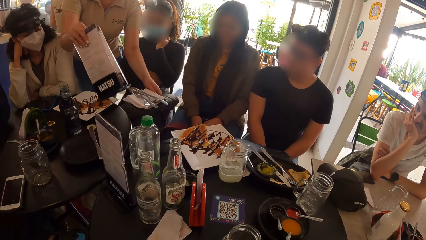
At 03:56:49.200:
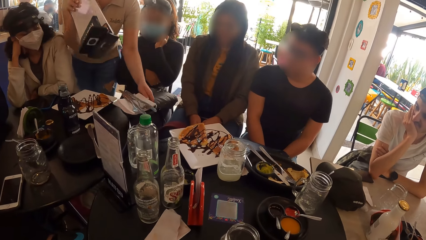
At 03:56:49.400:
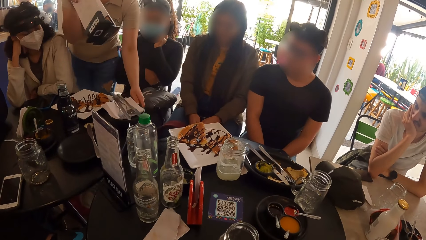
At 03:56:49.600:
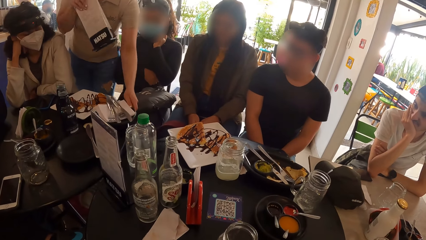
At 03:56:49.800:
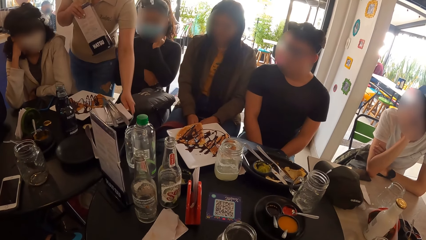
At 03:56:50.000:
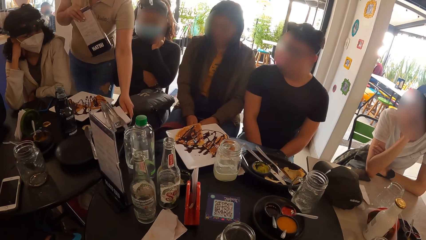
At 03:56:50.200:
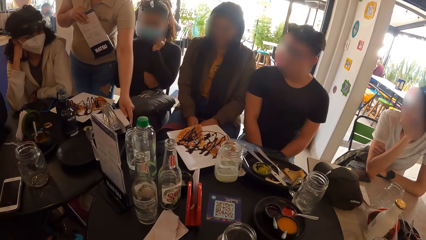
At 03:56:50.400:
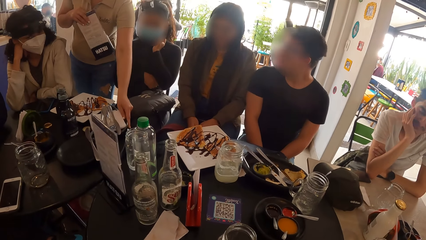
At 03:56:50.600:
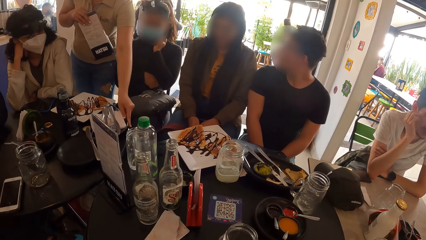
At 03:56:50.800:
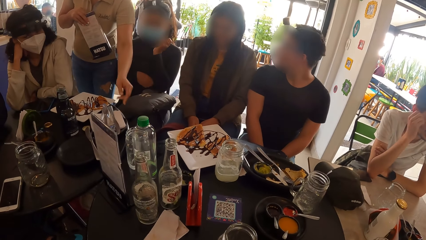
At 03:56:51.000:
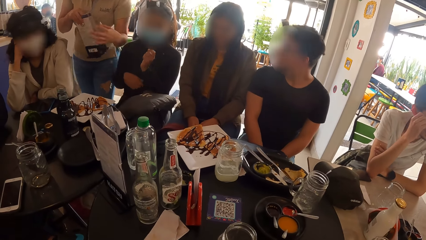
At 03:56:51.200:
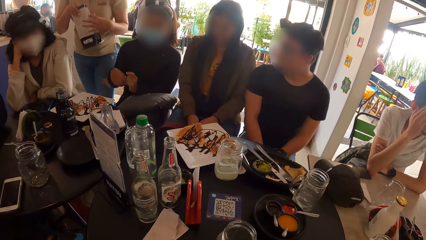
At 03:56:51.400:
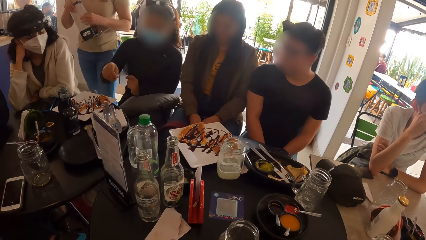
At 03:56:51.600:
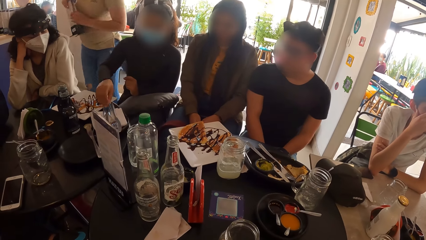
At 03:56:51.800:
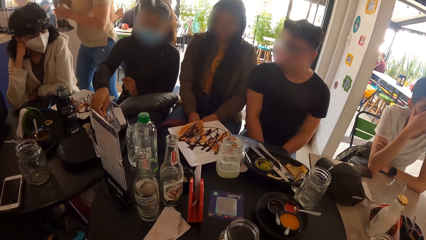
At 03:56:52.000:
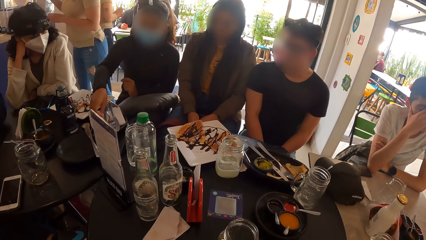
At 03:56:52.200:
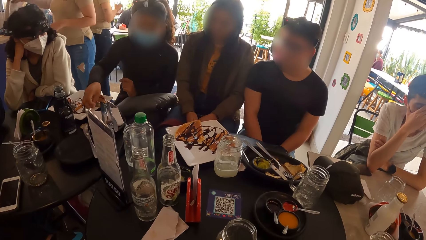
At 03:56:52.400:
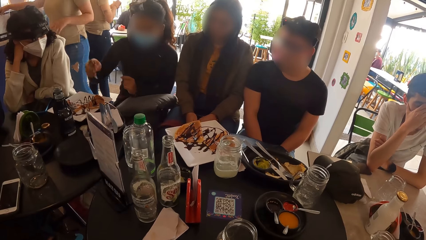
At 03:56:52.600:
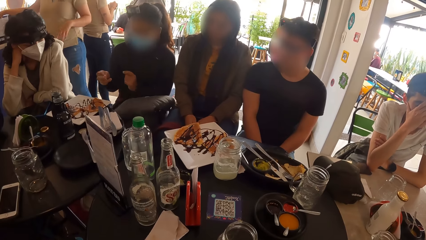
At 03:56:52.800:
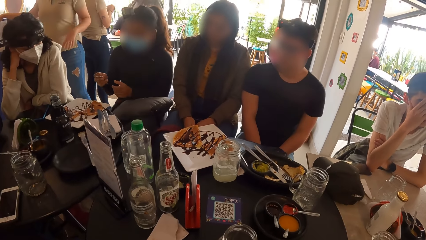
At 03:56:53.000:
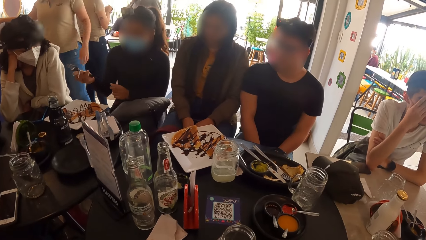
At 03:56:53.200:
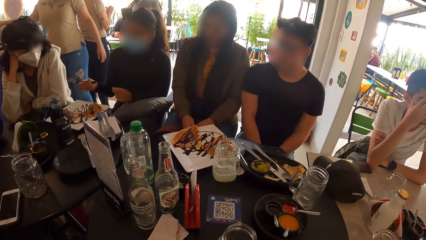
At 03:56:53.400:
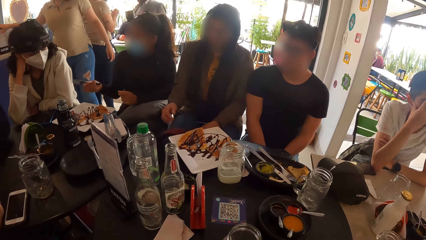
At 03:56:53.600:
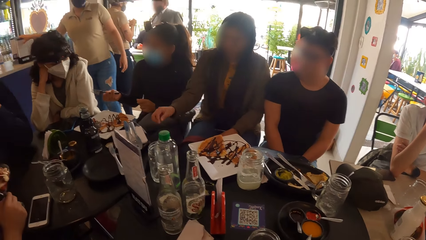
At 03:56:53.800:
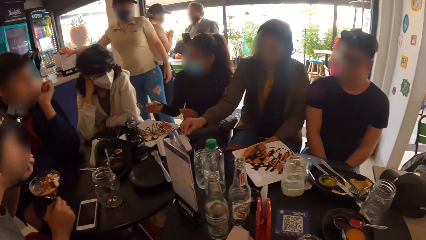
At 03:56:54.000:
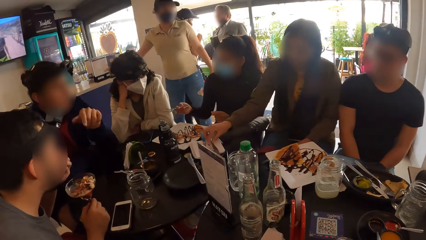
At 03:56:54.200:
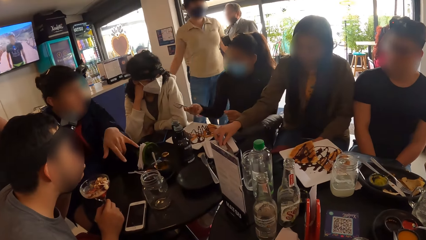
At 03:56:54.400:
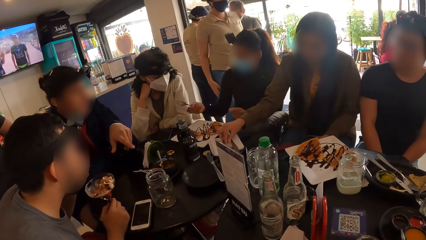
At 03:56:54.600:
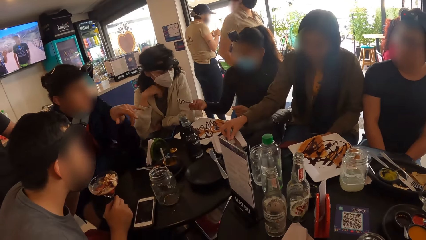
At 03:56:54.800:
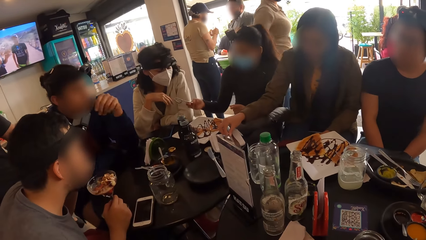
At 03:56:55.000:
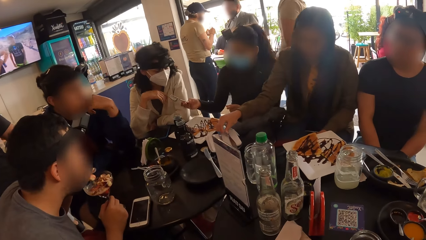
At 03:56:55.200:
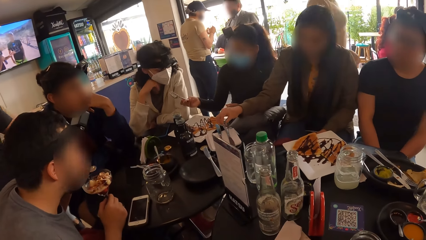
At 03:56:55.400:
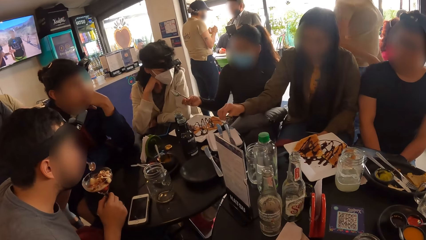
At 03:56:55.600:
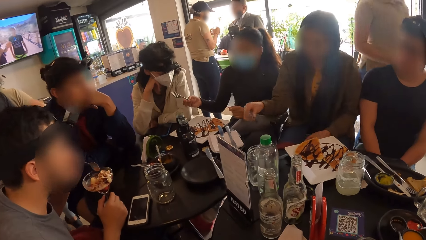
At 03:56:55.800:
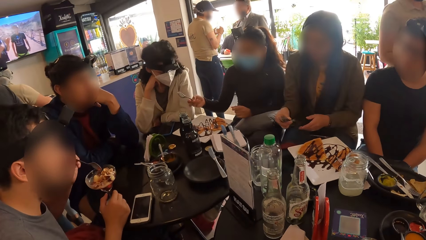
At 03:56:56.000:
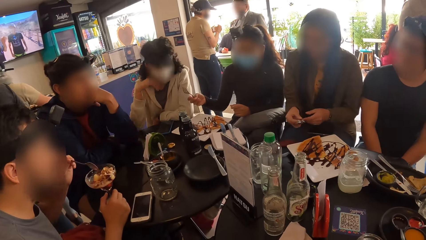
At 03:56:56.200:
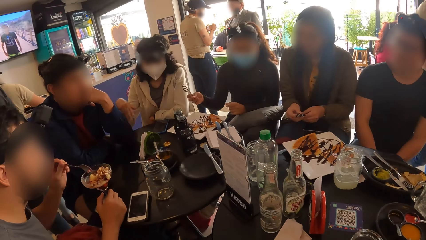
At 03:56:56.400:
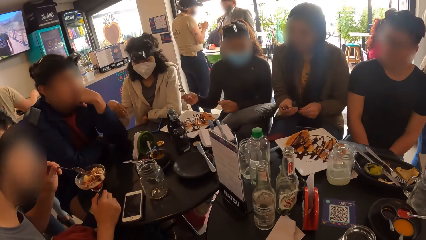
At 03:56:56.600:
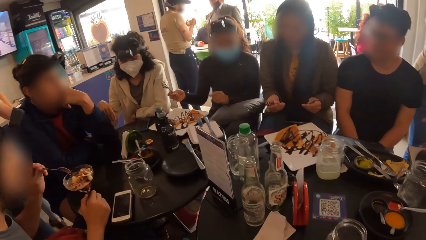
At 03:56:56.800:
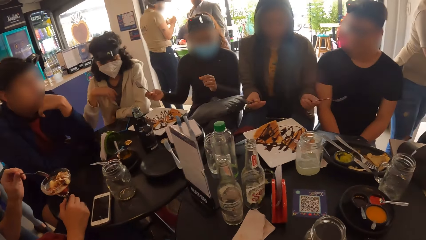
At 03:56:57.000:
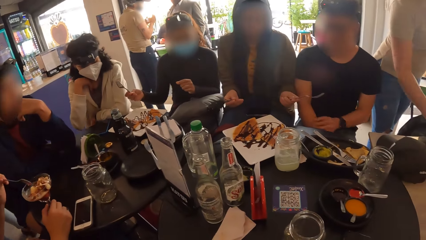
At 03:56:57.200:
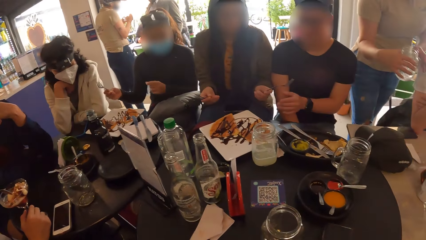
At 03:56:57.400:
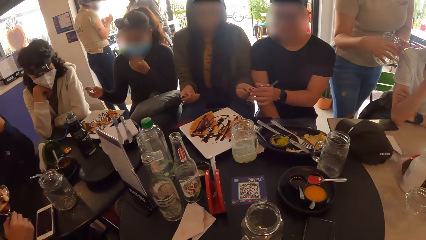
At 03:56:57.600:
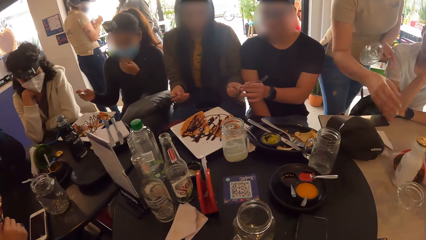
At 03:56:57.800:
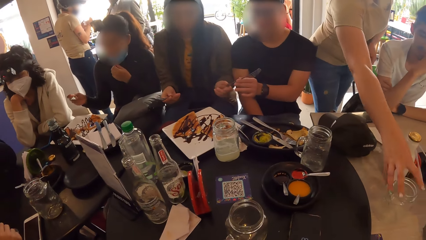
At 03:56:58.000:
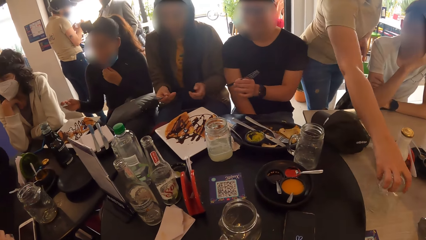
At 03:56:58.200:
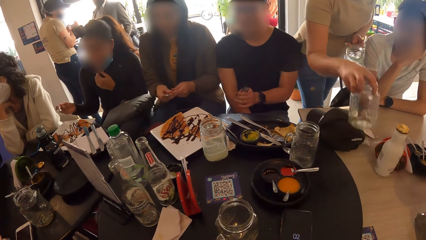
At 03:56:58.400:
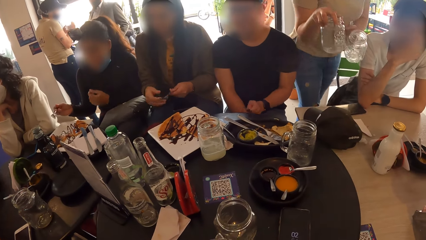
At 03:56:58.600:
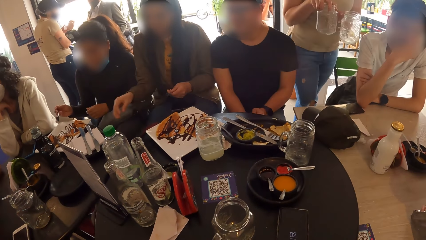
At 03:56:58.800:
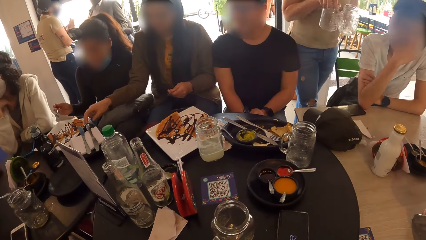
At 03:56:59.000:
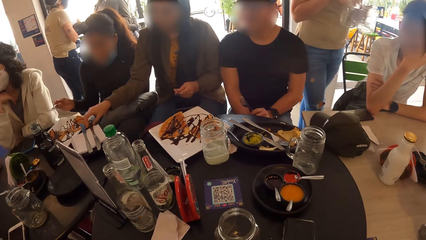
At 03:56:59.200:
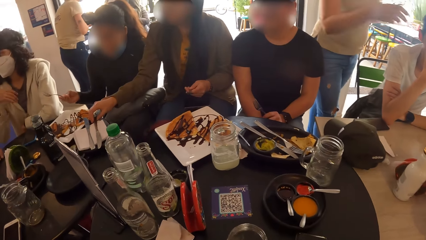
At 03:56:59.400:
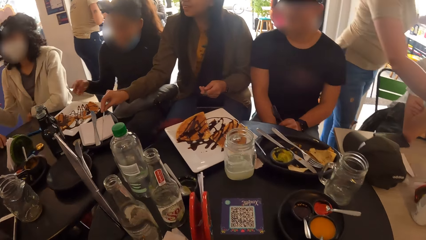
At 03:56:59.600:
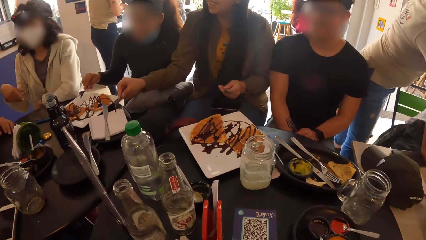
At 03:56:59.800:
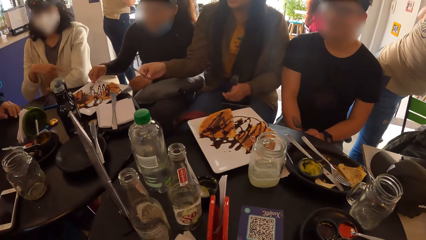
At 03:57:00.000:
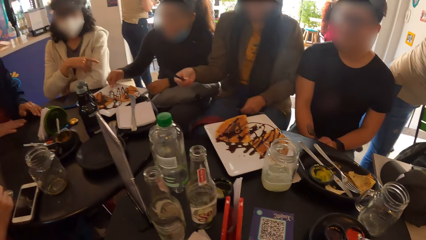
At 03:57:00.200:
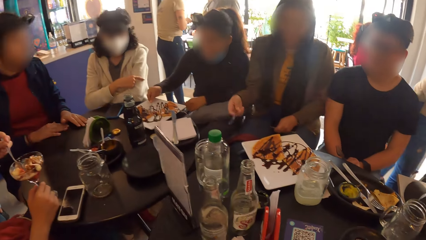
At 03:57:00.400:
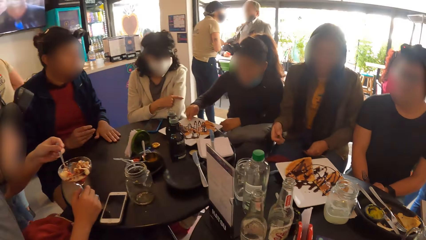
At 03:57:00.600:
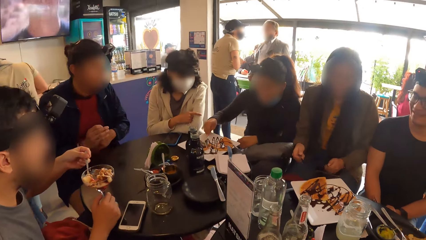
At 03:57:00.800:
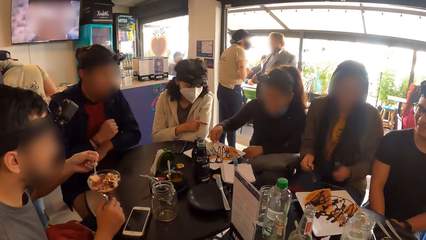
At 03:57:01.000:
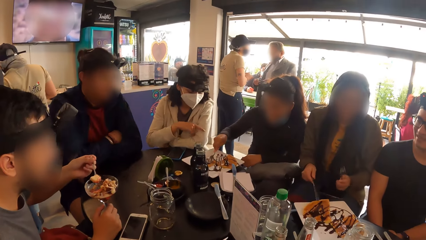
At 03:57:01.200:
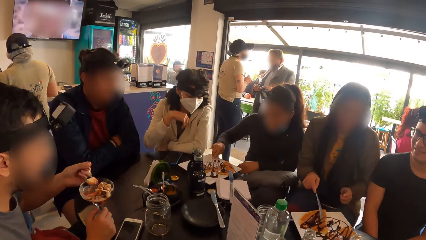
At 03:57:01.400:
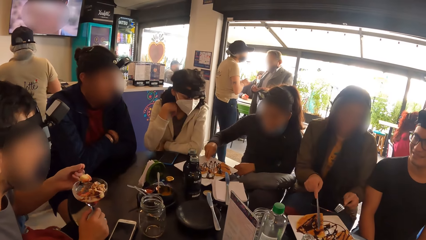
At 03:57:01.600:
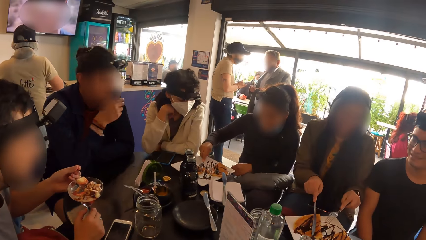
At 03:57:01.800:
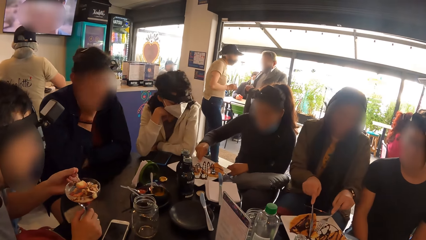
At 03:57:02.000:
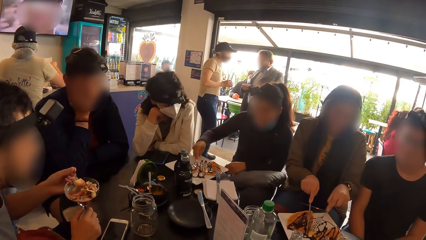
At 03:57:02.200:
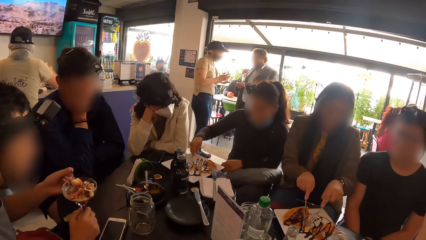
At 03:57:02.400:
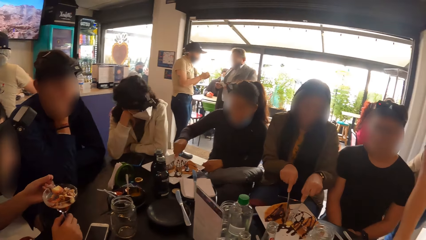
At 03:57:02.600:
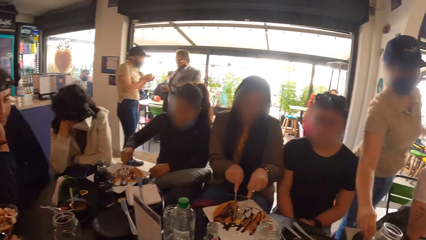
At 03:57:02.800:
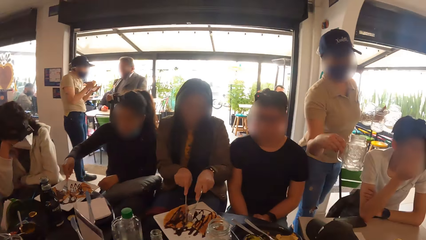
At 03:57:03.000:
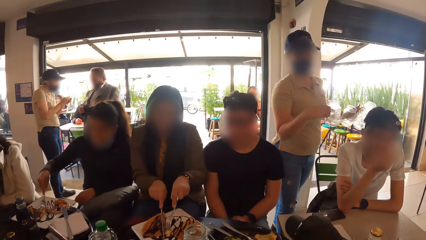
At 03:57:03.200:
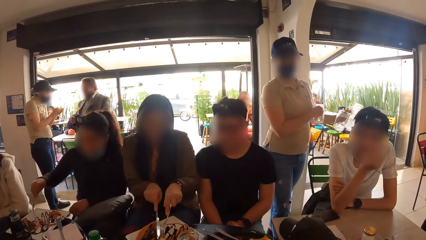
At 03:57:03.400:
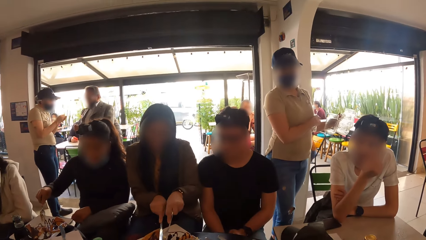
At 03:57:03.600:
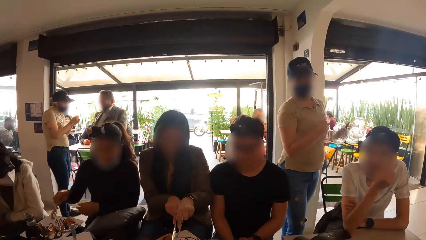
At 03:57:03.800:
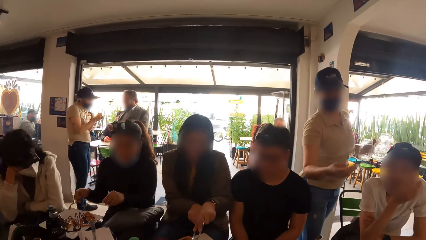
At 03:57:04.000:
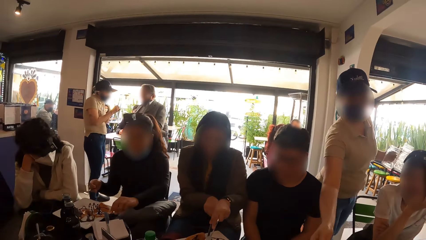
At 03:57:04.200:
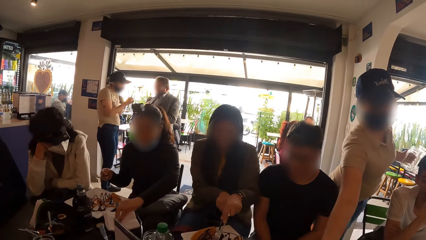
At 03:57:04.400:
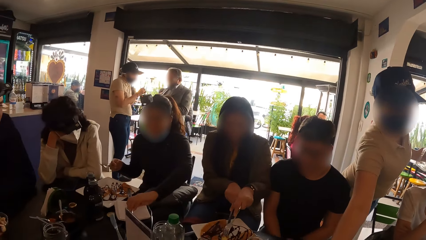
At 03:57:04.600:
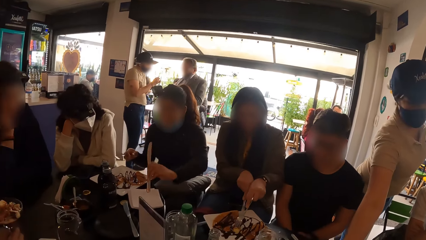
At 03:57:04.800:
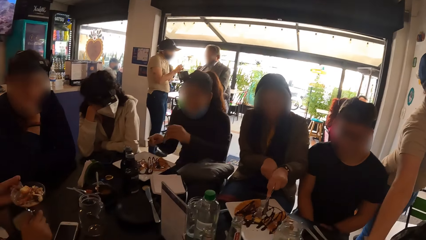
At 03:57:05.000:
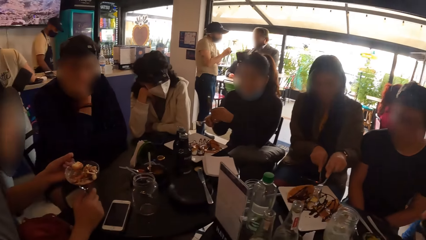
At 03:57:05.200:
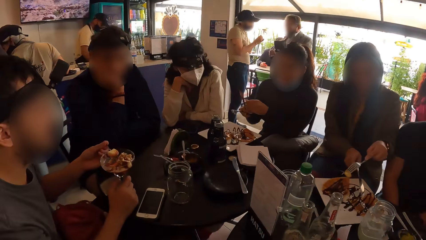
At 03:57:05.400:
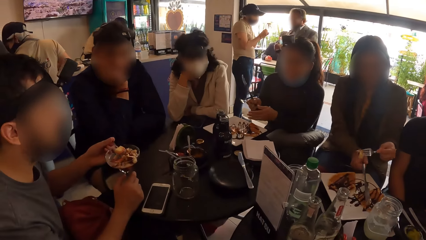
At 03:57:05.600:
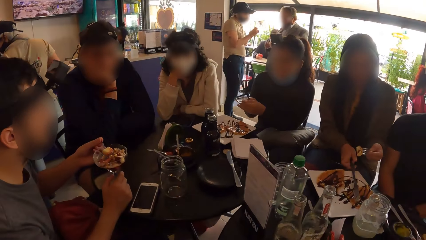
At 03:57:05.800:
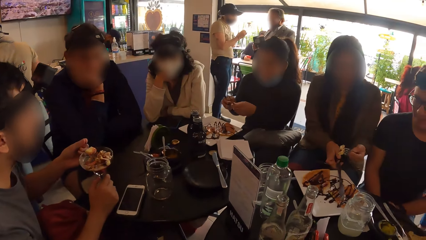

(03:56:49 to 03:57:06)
The second waitress drops a plate of cutlery on the table with her left hand. The fourth woman picks up a fork from the plate with her right hand. The first woman picks up two forks from the plate with her right hand. The fourth man gestures with his left hand. The third woman gestures with her right hand. The first woman touches the fork. The fourth man puts his right hand under his head. The third woman puts her right hand under her head, taps the fourth man with her right hand, and puts her right hand under her head. The first woman passes a fork to the fifth man with her left hand. The second waitress picks up a cup from the table with her right hand. The first woman picks up a knife from the plate with her right hand. The fourth woman eats the pie on the plate with the fork in her right hand. The first woman eats the pie on the plate with the fork and knife in both hands and cuts food on the plate. The fourth woman picks up a knife from the plate with her left hand. The first woman drops the knife on the plate with her right hand.
